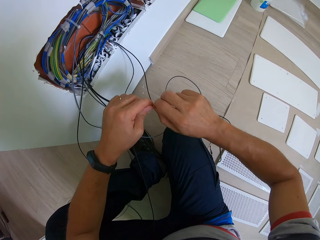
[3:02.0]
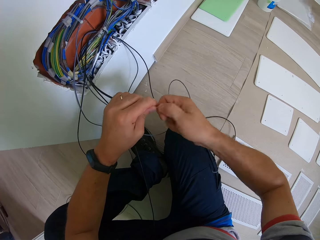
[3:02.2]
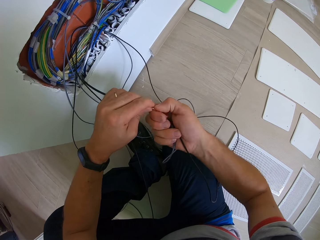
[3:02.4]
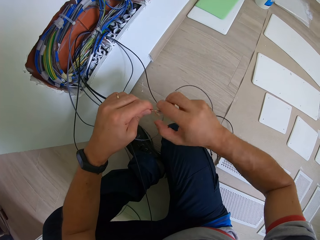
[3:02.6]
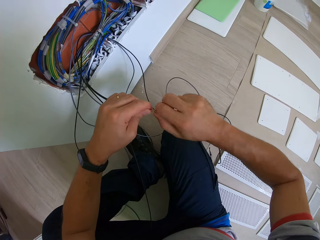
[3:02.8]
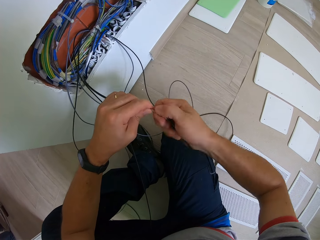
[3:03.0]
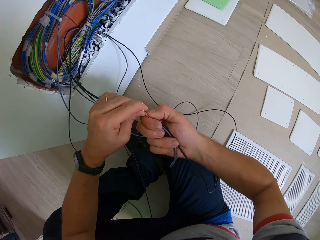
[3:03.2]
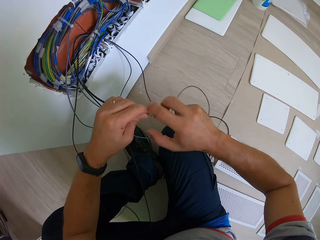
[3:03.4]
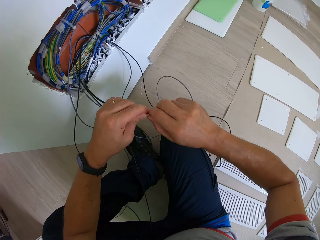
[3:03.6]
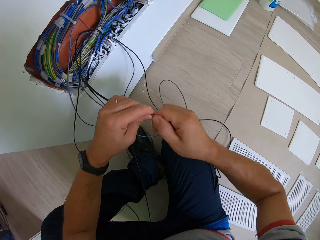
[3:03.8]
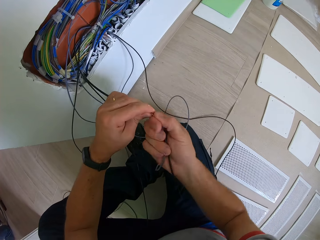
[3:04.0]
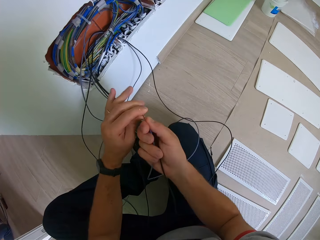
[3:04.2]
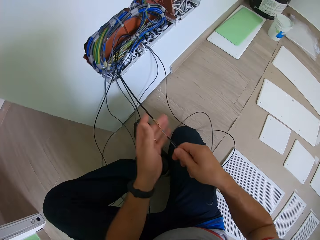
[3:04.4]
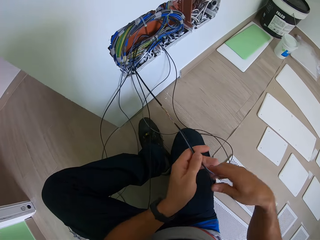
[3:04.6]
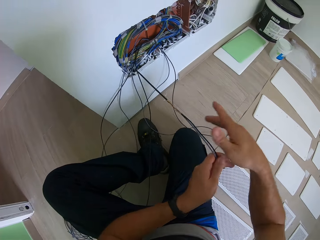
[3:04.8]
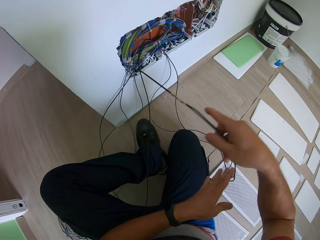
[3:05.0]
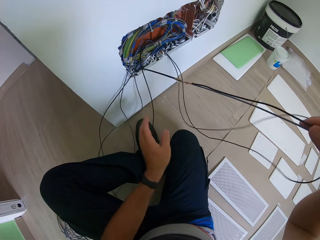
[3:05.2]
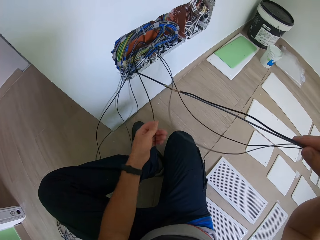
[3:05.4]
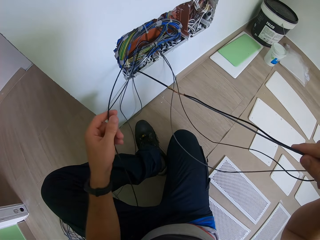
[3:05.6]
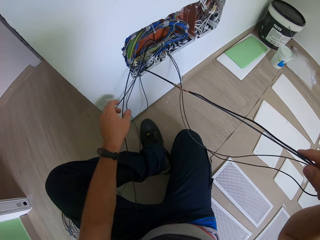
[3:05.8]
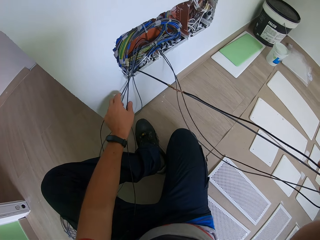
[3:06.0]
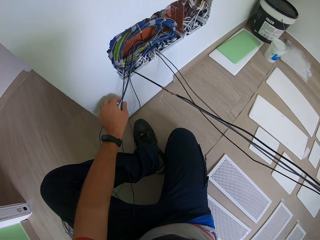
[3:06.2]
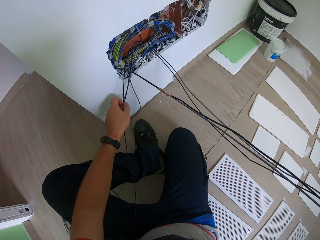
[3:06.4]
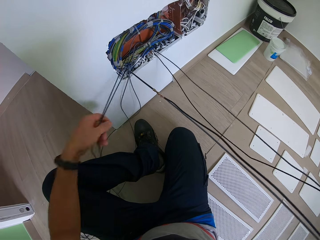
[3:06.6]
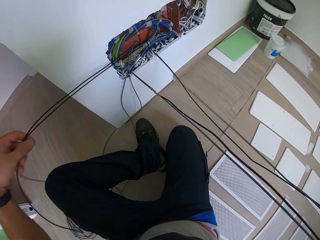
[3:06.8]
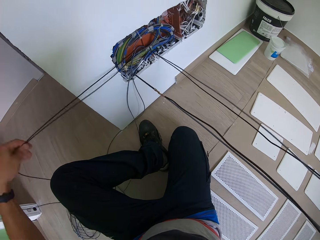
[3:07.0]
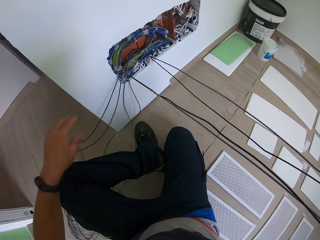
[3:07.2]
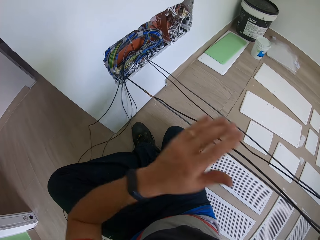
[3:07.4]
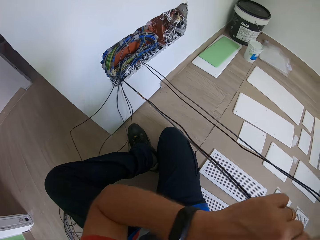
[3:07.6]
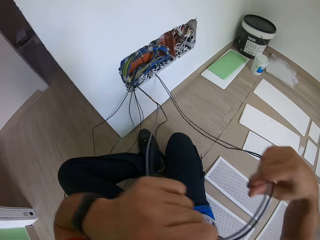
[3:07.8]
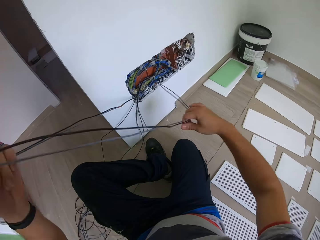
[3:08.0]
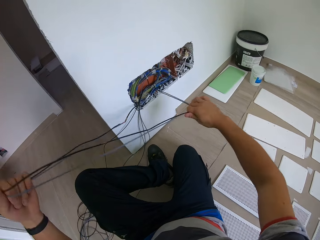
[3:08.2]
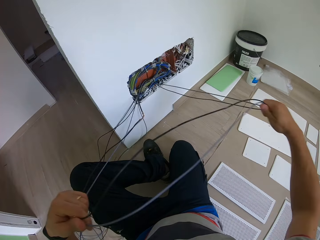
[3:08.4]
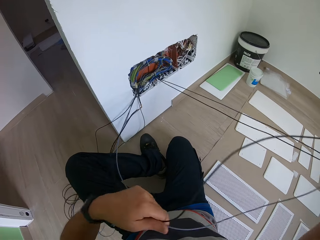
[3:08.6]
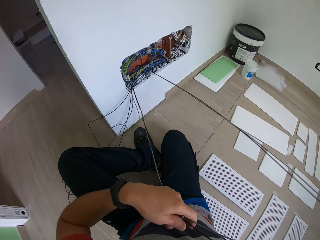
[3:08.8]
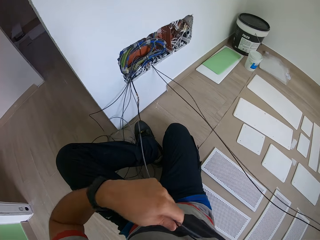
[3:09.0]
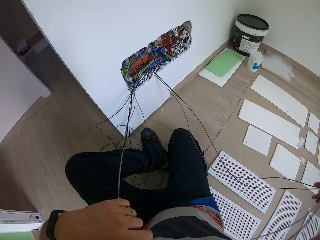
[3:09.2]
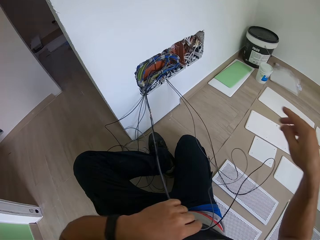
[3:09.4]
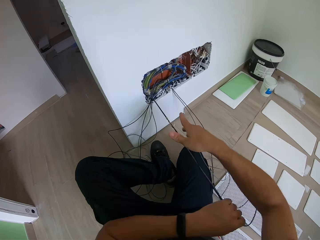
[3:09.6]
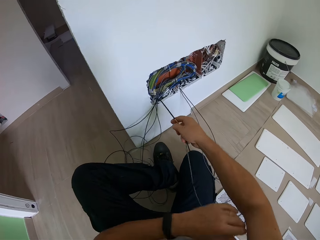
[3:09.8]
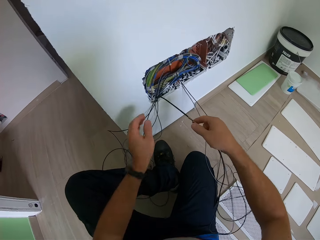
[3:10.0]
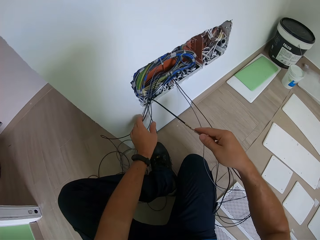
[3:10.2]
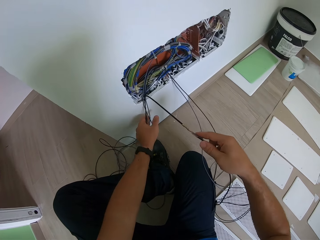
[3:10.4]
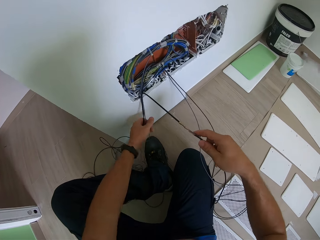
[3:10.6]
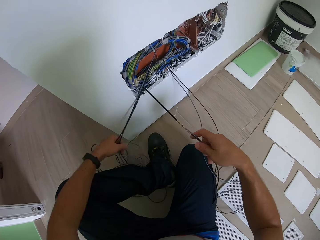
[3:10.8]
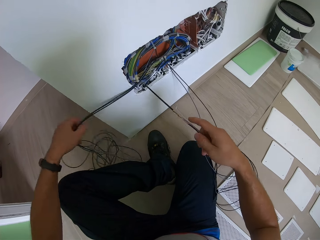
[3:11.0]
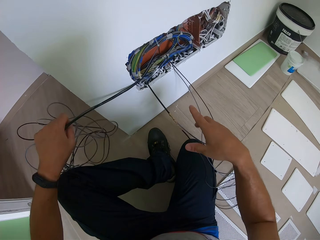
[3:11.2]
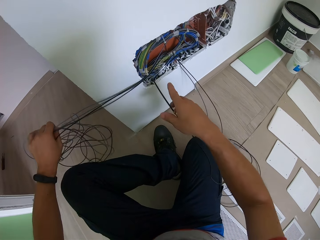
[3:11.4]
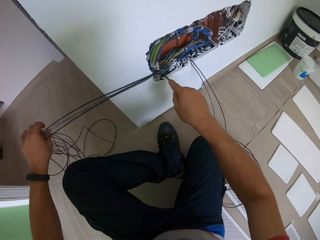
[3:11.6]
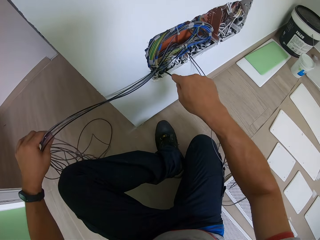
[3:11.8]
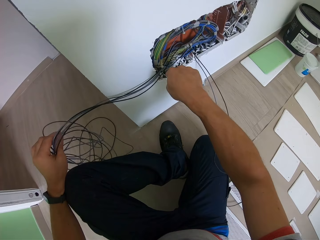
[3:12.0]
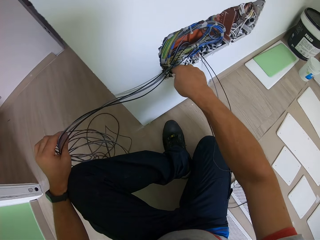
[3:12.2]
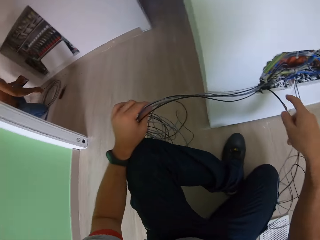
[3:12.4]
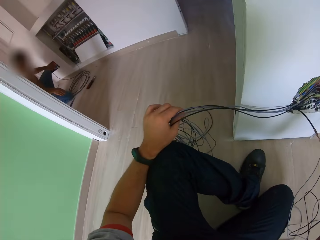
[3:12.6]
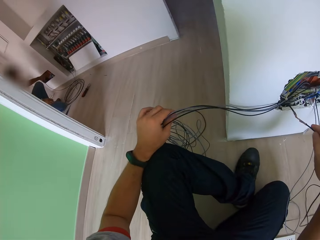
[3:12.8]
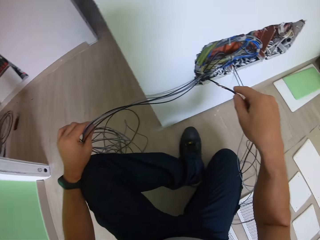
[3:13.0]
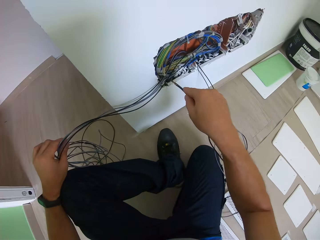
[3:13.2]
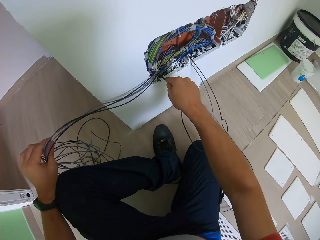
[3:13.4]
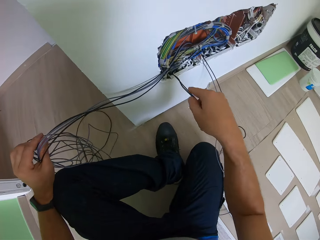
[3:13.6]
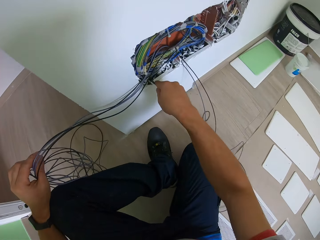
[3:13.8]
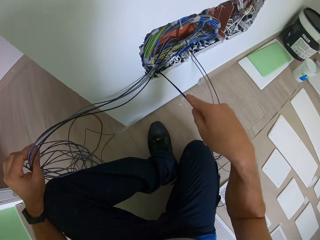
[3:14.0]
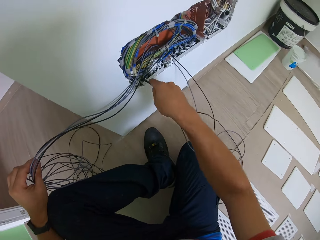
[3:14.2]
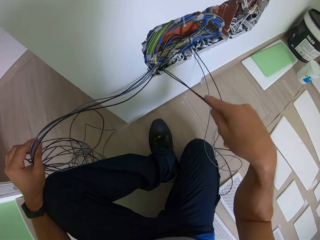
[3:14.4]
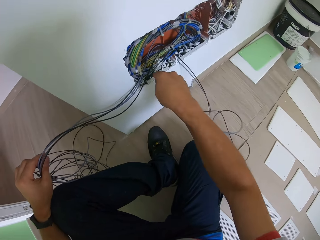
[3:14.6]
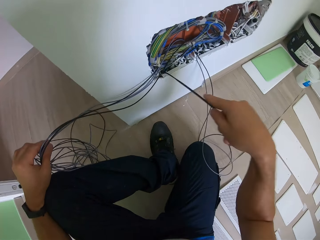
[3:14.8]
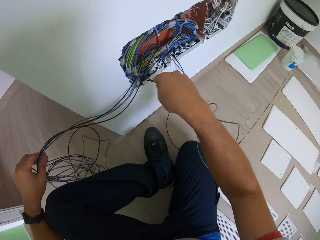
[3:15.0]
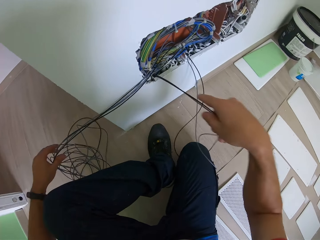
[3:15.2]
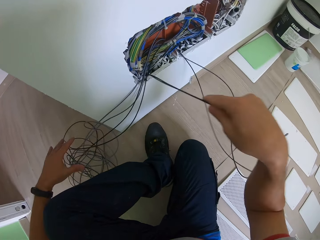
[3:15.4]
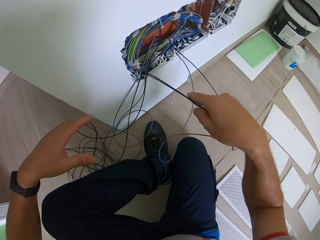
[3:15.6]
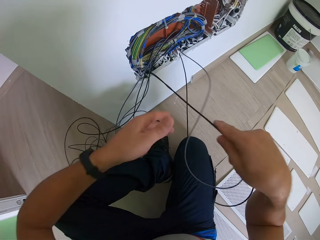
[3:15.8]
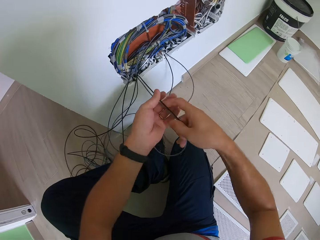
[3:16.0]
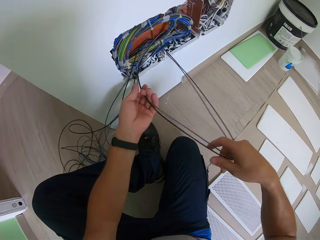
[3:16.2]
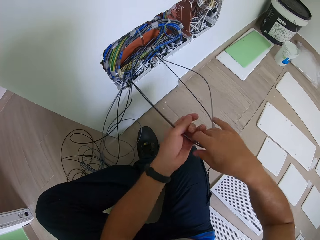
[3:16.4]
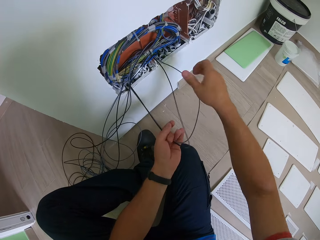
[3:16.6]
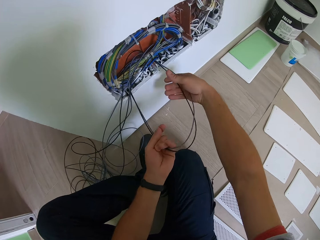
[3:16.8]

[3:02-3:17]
The camera wearer twists a wire. They adjust the wire on the wall. They pull out the wire from the wall. They touch the wire. They adjust the wire on the wall. They look around a room. They insert the wire on the wall.

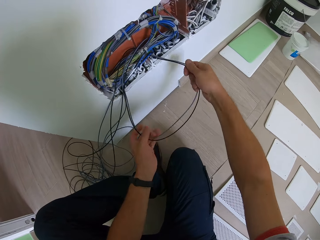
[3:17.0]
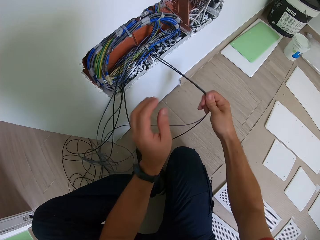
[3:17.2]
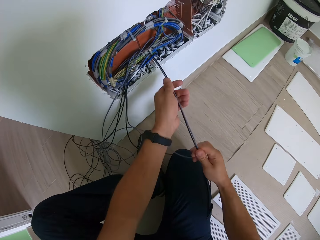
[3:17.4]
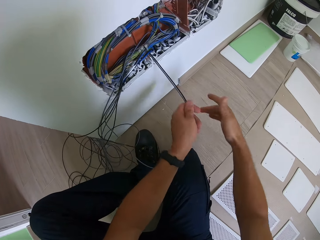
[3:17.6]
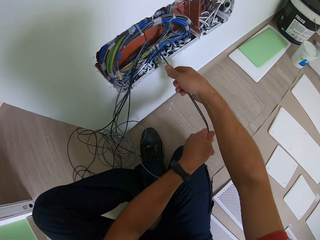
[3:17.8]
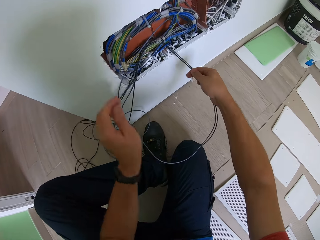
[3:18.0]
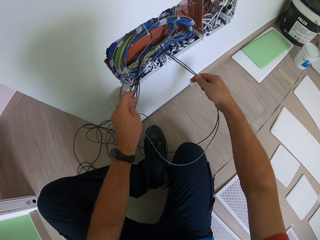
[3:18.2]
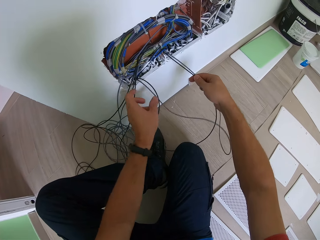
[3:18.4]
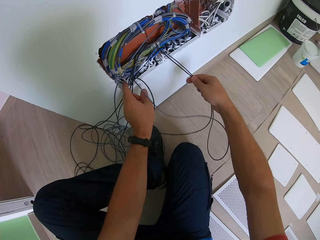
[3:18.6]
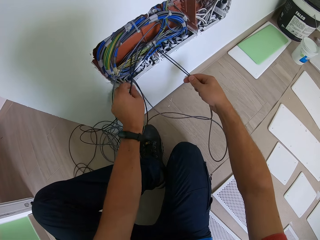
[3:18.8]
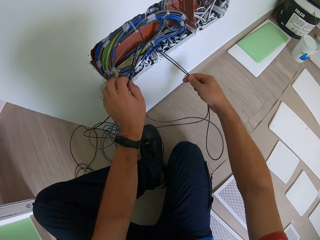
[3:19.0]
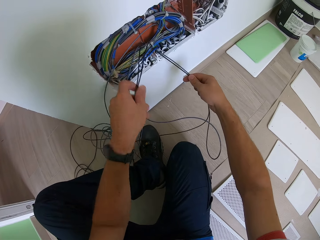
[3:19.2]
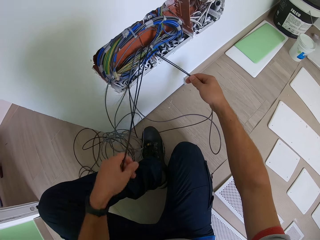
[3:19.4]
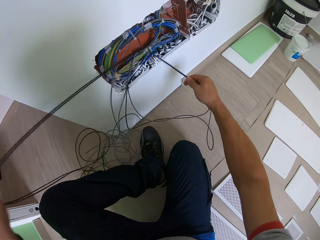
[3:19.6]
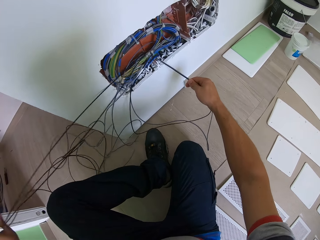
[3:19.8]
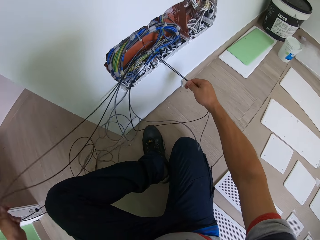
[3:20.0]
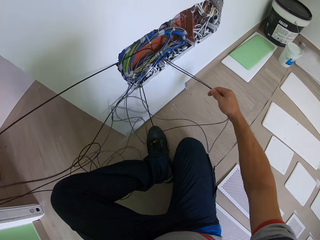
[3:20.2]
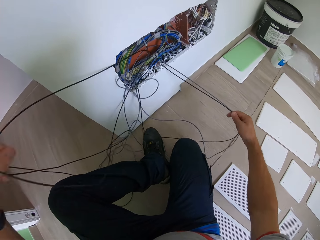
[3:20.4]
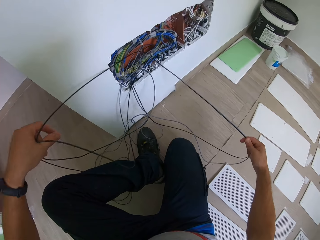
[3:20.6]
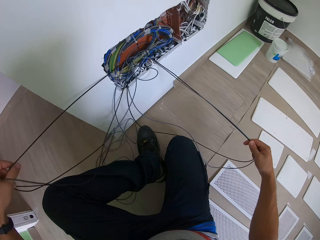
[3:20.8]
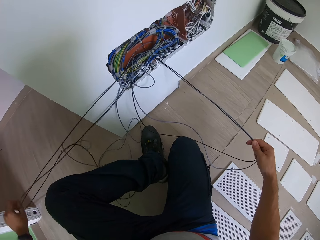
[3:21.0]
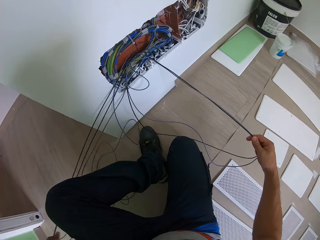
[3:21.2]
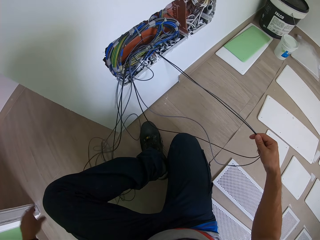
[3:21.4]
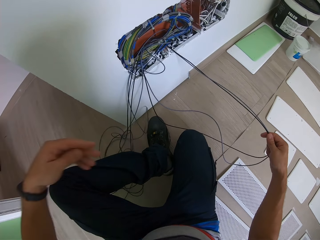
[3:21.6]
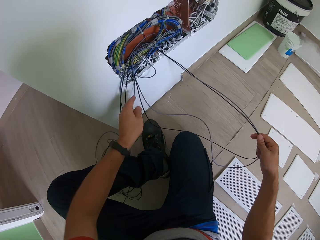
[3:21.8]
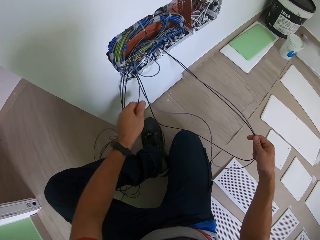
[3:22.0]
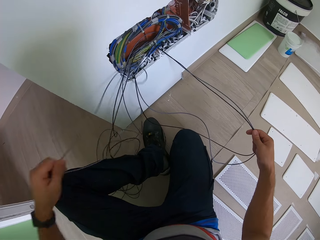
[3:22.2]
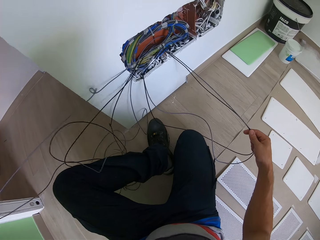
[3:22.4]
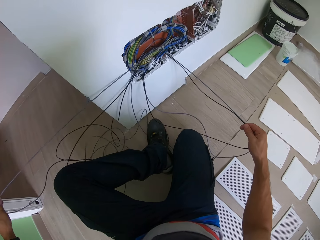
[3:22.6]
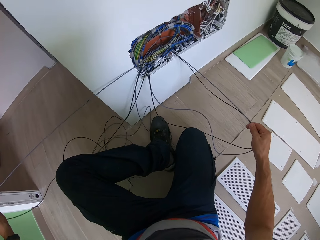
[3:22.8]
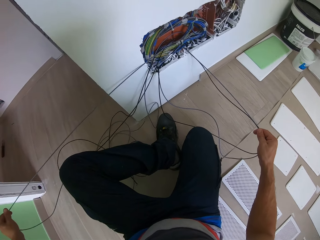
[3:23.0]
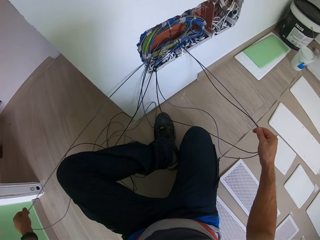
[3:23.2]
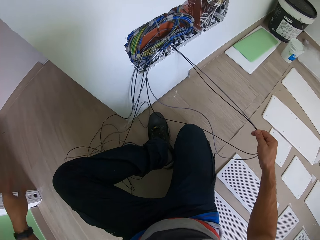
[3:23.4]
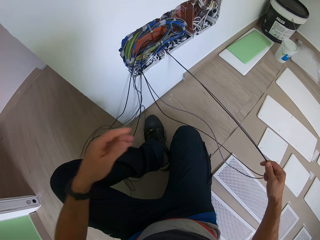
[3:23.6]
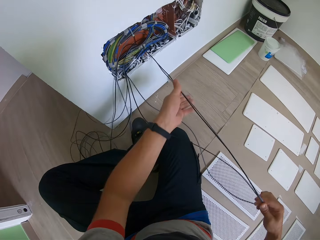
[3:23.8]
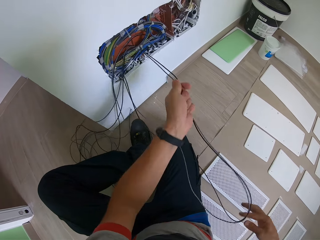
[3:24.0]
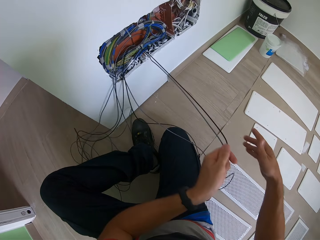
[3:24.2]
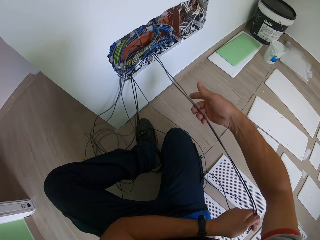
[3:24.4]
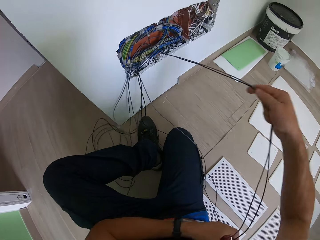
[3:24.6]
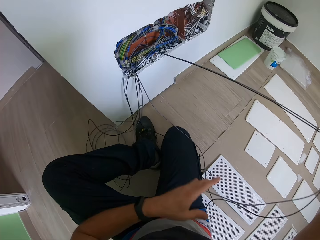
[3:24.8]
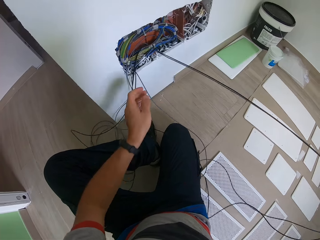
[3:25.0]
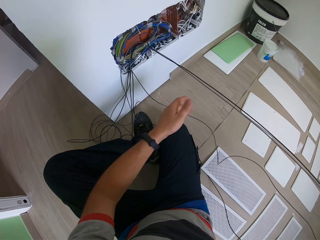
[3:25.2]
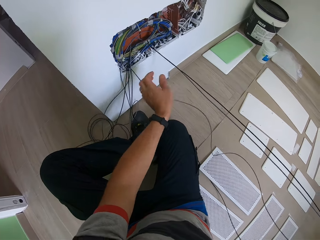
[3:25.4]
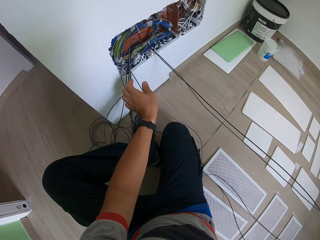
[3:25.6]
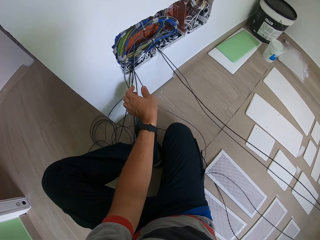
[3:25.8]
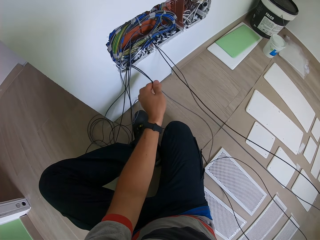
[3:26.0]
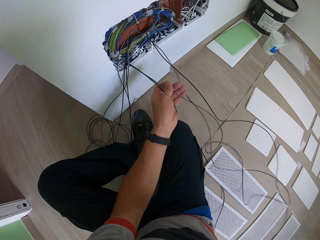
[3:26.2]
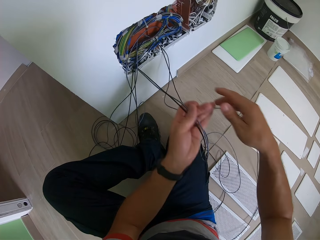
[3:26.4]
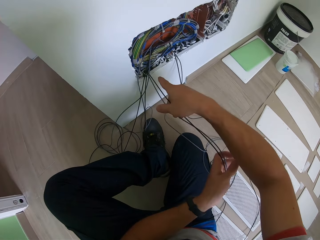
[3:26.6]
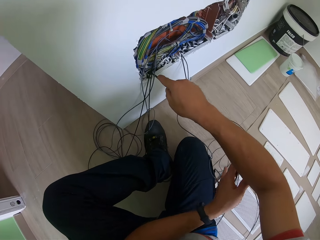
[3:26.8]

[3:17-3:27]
The camera wearer adjusts a wire on the wall. They pull out the wire from the wall. They adjust the wire on the wall.
